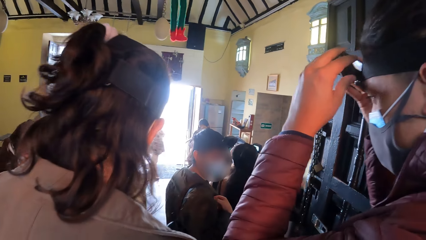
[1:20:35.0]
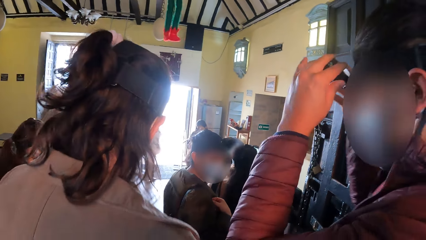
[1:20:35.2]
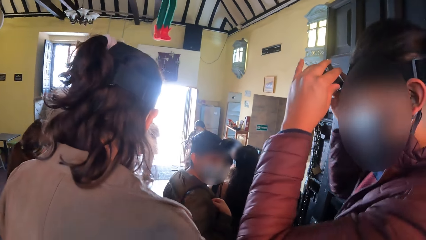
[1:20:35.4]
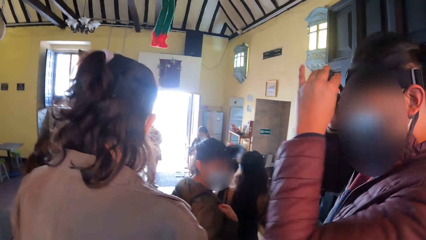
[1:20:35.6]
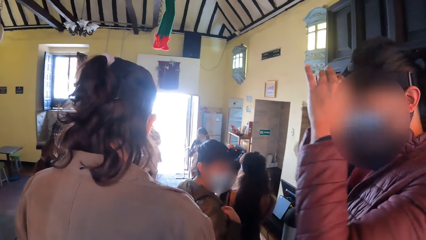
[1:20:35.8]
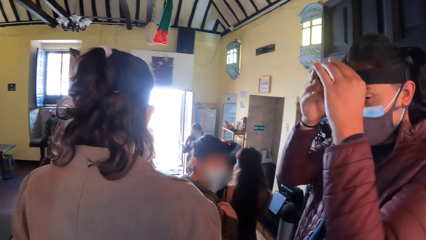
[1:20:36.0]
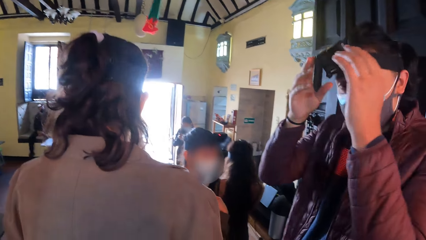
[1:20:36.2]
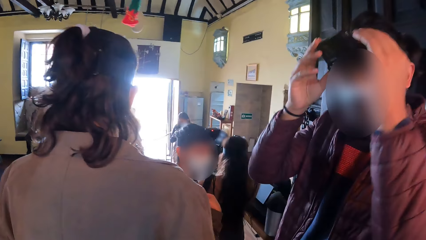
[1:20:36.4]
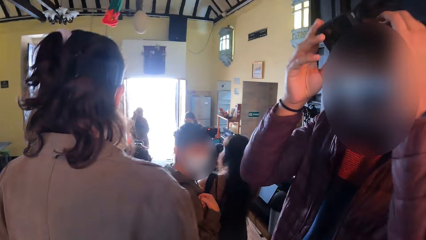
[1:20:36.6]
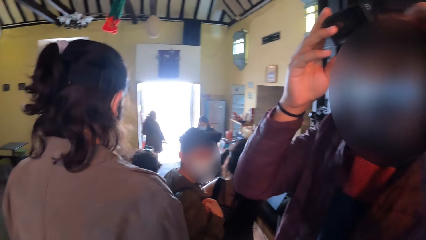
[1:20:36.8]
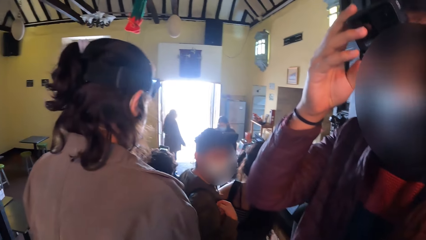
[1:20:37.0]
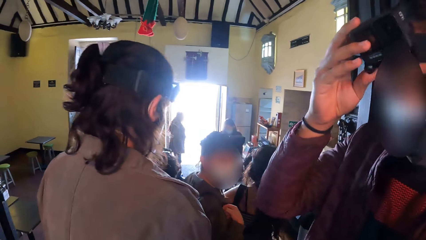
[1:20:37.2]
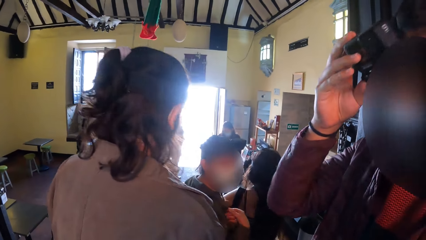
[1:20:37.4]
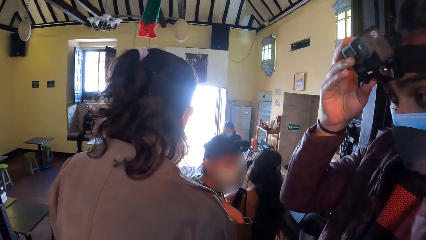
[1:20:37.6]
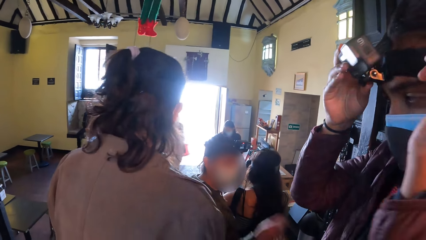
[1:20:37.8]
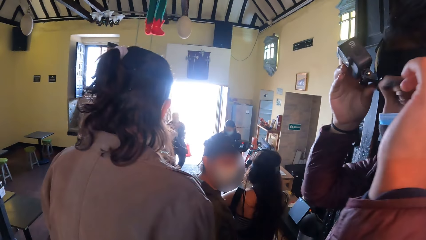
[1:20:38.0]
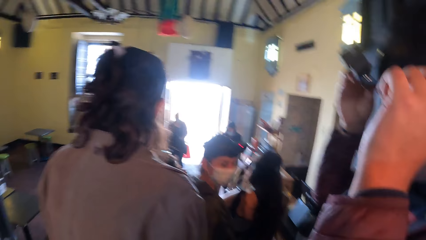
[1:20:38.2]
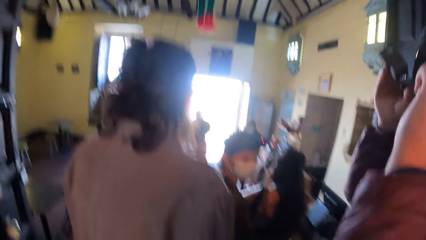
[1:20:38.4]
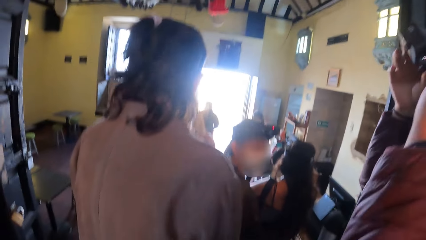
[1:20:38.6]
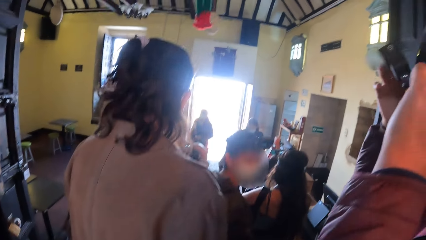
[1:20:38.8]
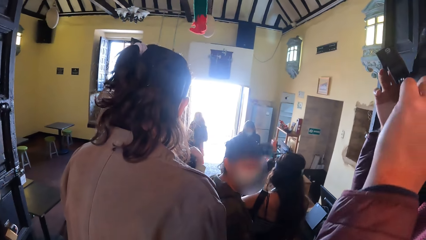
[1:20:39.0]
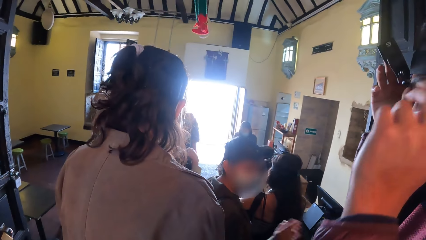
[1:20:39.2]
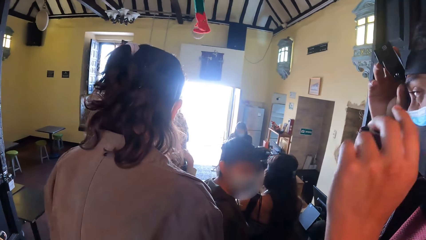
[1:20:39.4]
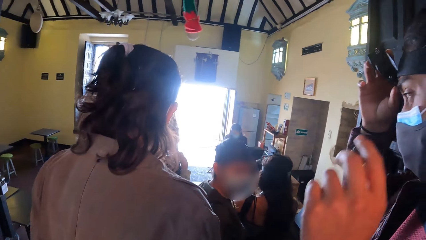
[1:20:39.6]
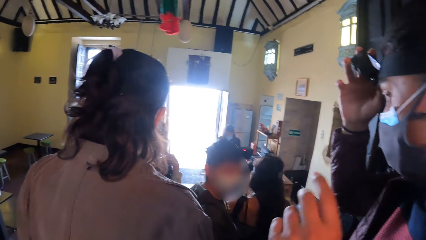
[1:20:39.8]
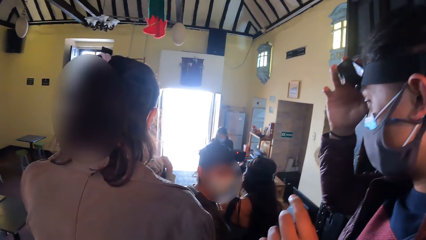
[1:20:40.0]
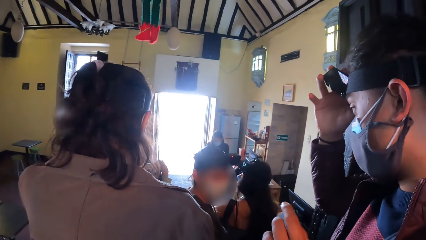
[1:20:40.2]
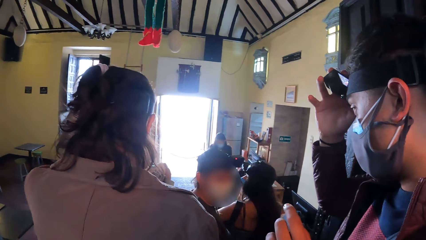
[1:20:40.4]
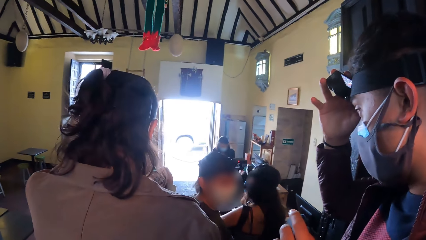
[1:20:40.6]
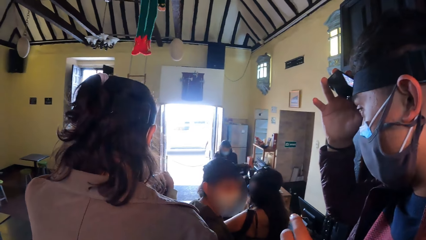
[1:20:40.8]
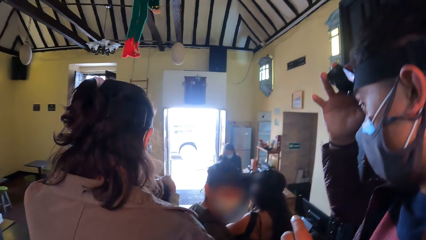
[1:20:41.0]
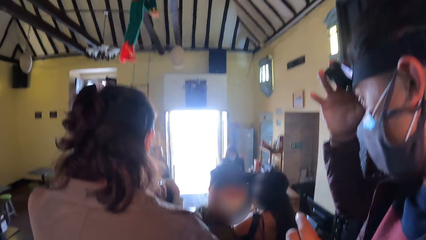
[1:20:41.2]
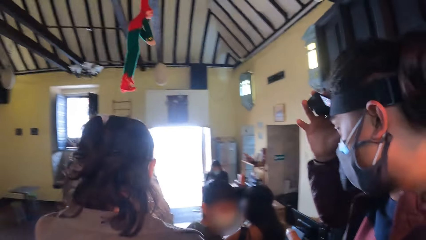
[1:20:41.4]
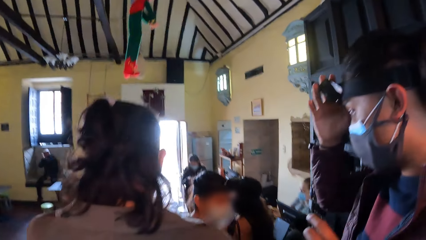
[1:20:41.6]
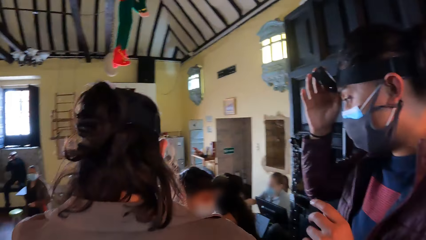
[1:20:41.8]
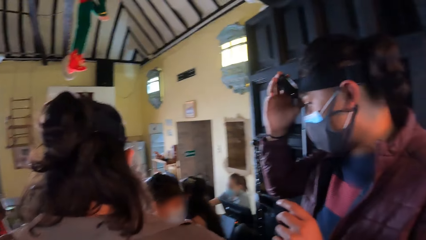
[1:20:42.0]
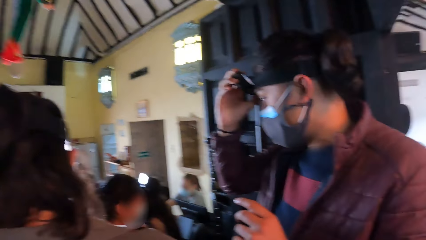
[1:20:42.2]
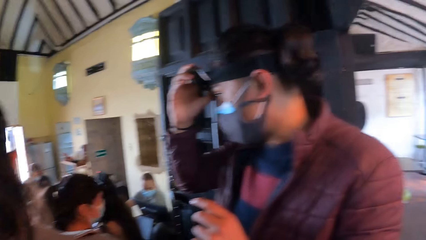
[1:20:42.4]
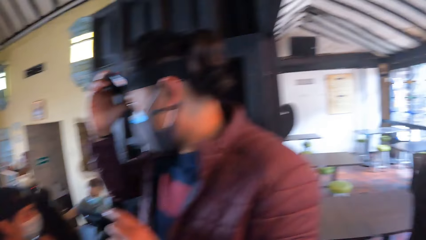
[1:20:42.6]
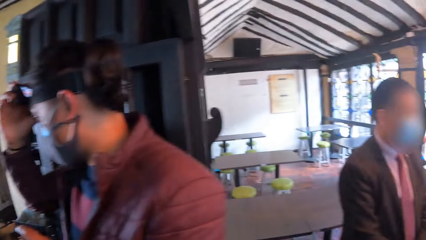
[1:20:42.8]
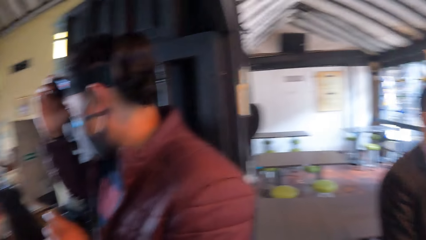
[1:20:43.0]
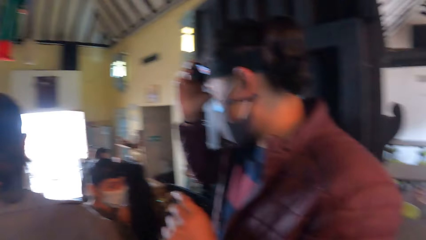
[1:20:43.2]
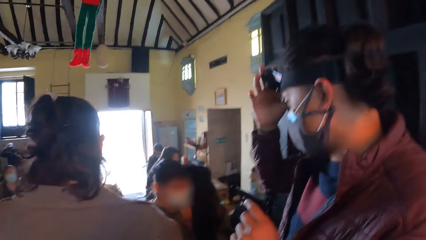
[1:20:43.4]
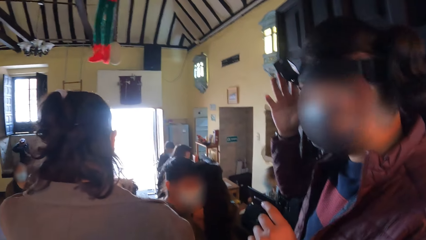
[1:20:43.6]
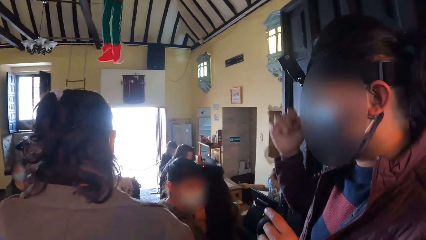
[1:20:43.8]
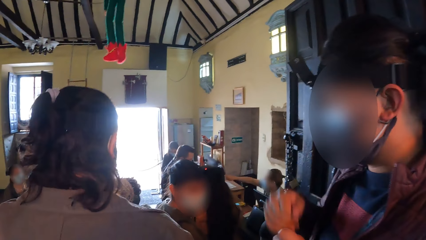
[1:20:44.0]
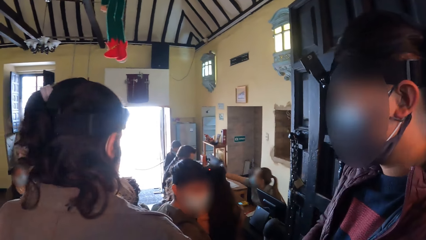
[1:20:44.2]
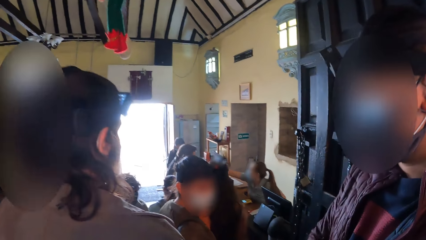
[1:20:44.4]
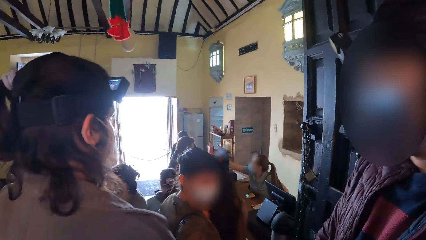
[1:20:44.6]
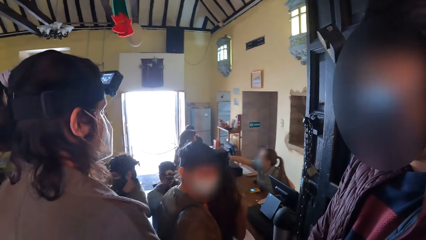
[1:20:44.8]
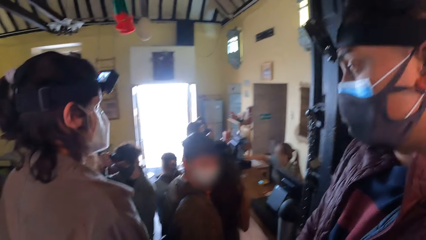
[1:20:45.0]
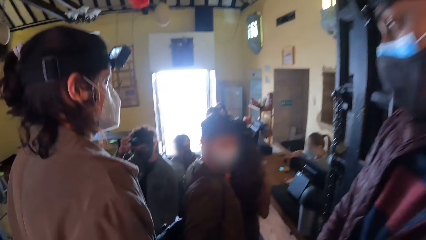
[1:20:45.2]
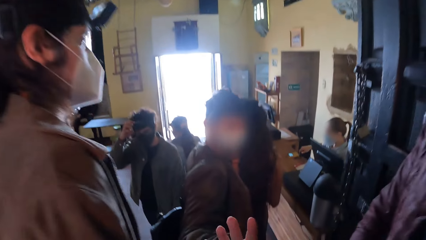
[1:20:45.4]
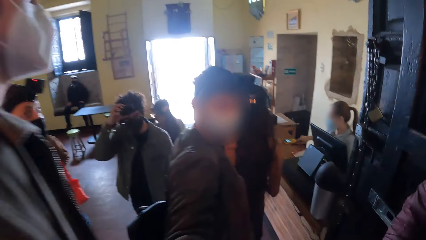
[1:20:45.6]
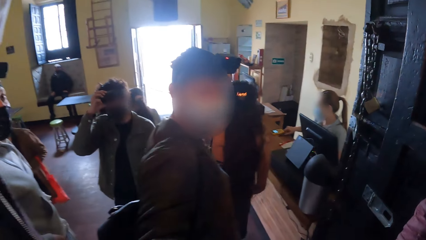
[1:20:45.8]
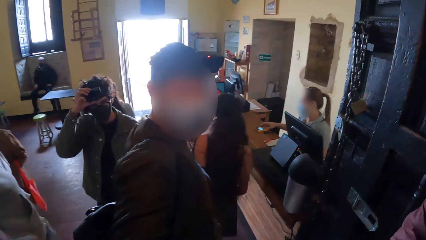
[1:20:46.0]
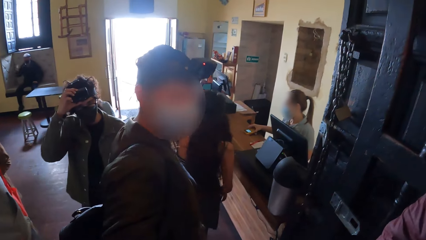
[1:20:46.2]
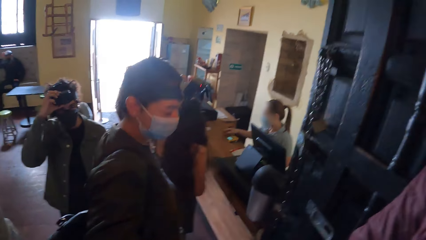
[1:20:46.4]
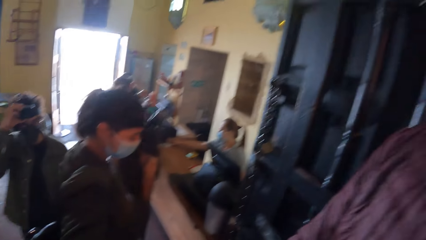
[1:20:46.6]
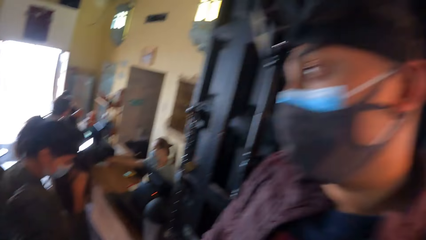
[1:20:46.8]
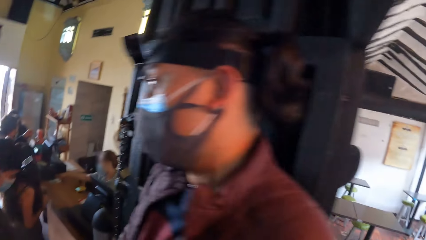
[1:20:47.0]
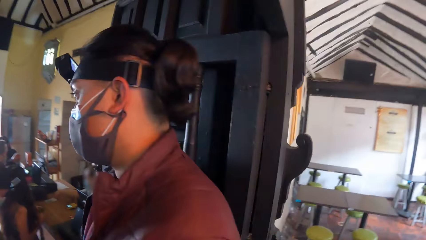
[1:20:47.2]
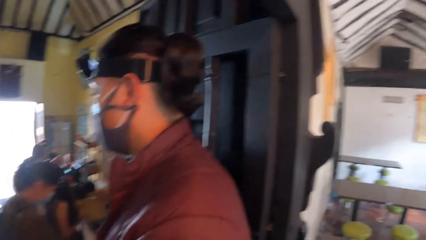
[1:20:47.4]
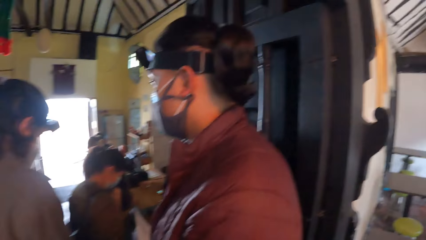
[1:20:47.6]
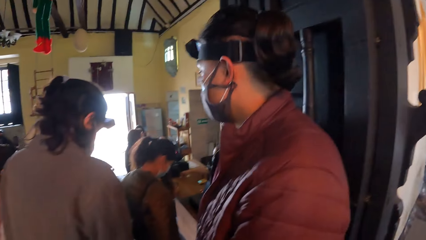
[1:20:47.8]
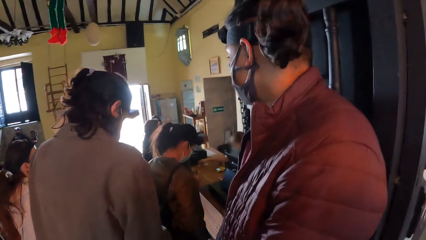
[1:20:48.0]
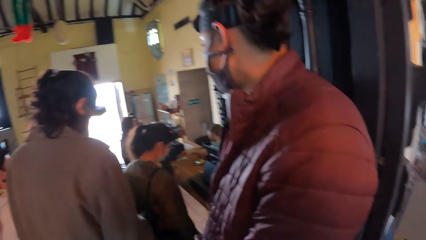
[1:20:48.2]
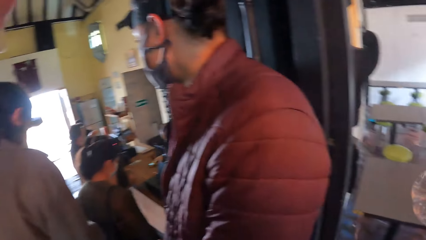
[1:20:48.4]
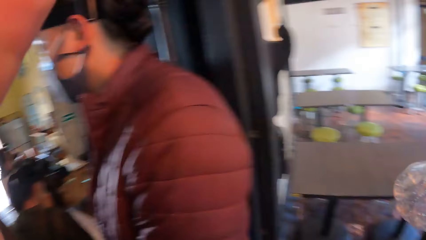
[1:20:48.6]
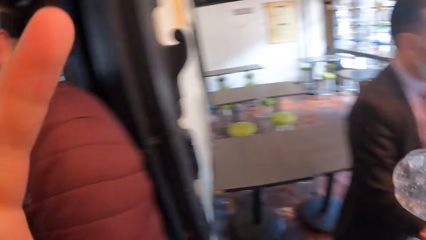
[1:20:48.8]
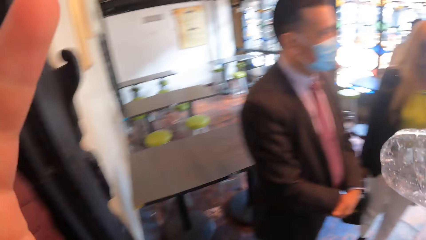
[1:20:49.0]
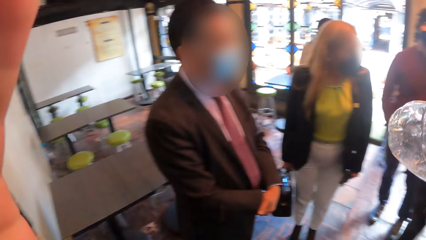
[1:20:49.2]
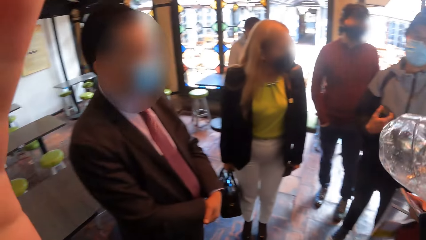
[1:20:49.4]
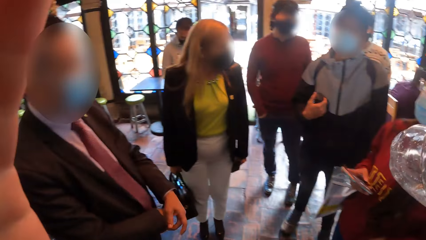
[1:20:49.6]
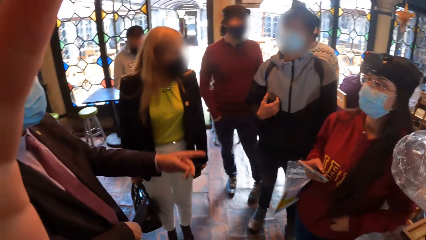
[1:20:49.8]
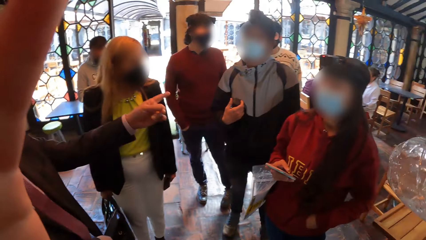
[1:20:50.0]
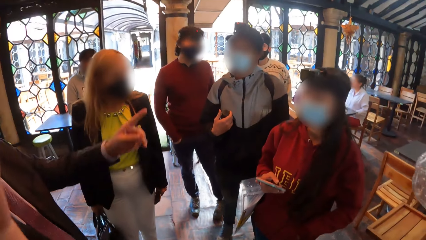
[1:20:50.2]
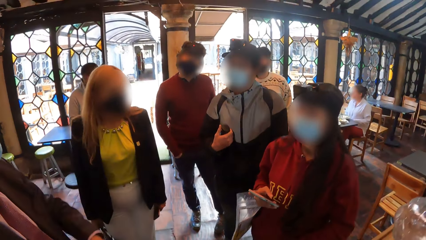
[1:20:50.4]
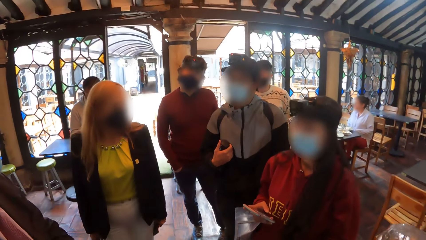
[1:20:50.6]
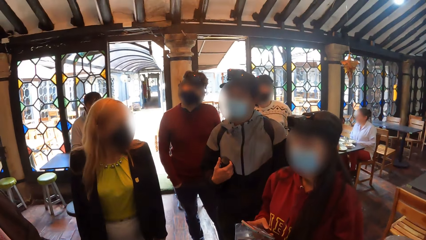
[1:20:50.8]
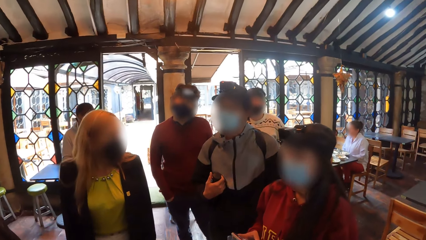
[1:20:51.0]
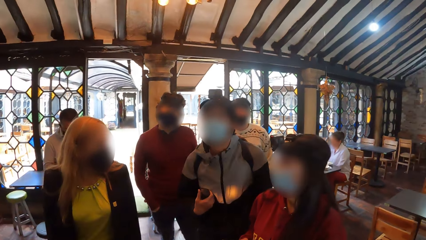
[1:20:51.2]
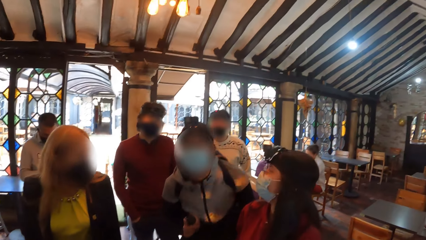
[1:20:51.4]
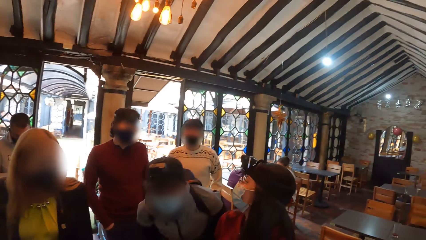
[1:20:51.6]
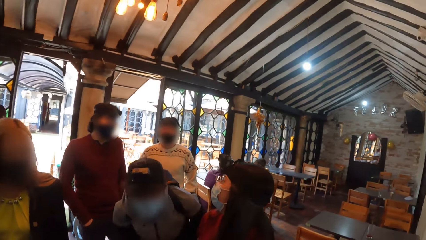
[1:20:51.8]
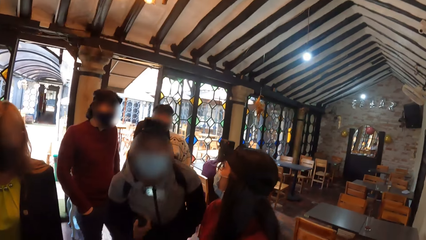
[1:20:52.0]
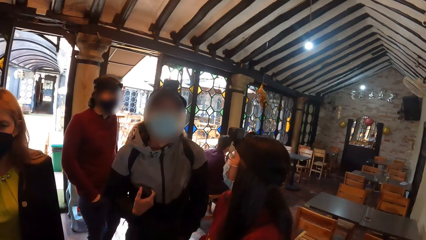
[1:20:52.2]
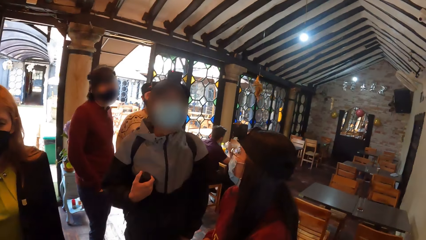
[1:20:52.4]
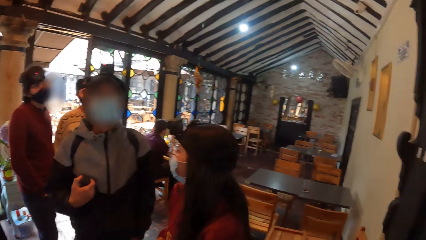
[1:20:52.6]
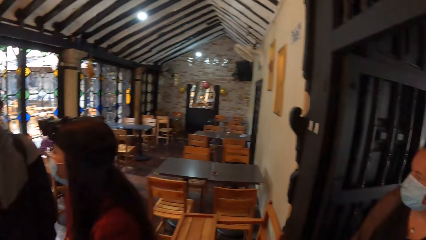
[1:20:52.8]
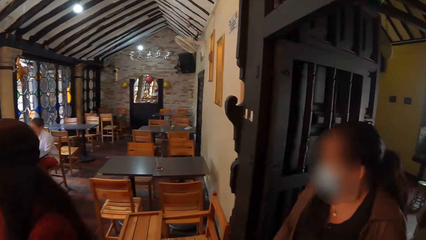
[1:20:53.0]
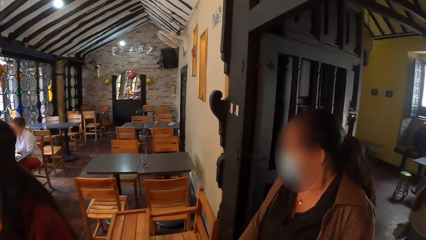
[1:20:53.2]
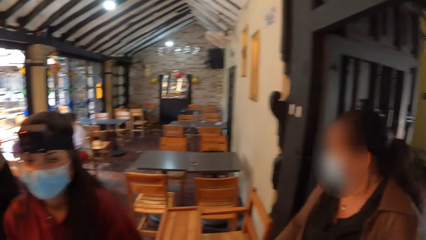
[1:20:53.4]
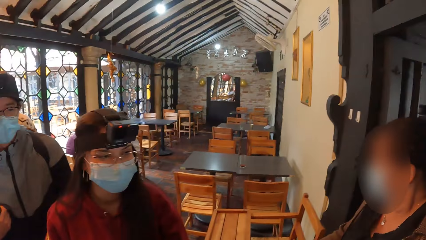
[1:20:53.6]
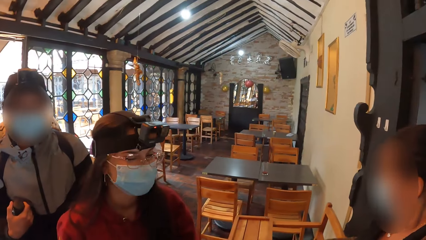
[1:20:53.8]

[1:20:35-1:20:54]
The man adjusts the camera on his head with both hands. Another man touches the camera with his right hand. The camera wearer interacts with the group.
